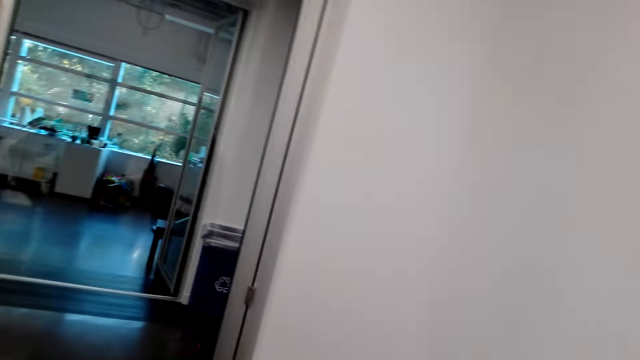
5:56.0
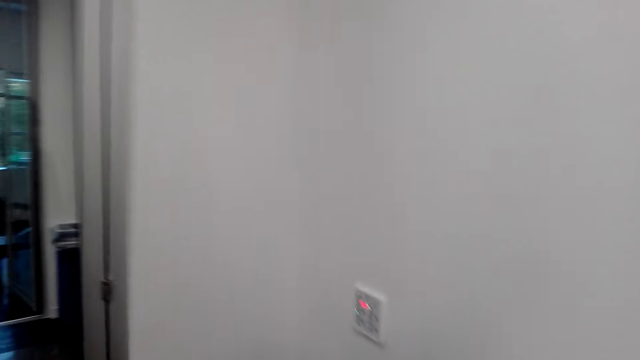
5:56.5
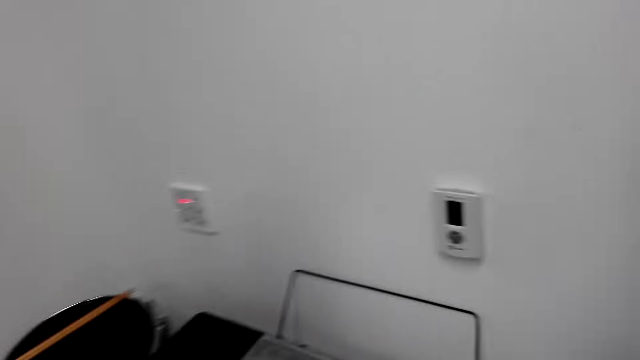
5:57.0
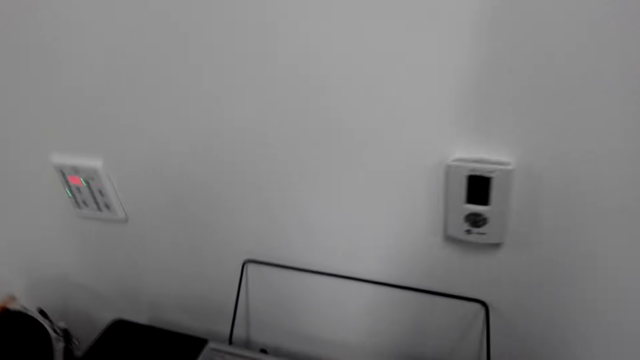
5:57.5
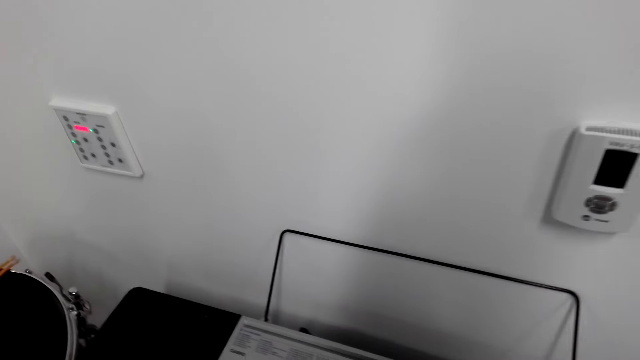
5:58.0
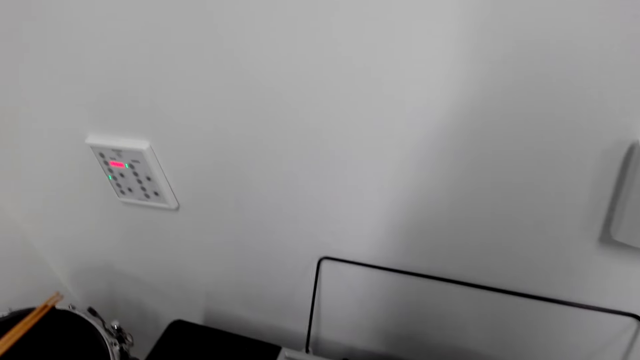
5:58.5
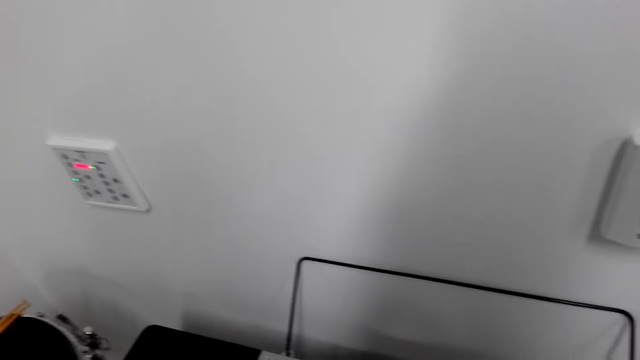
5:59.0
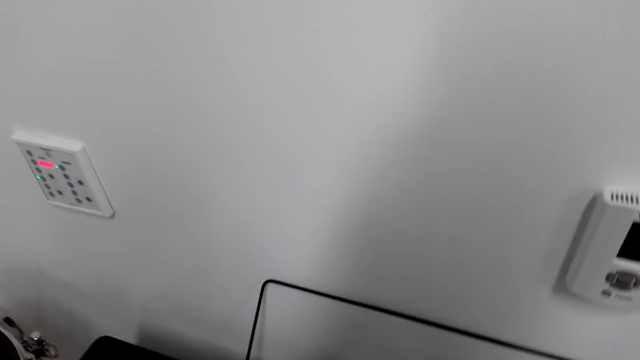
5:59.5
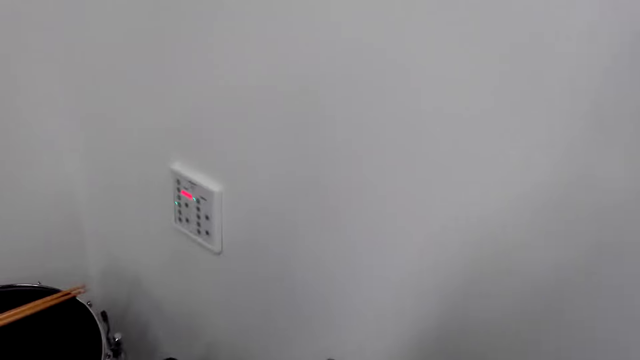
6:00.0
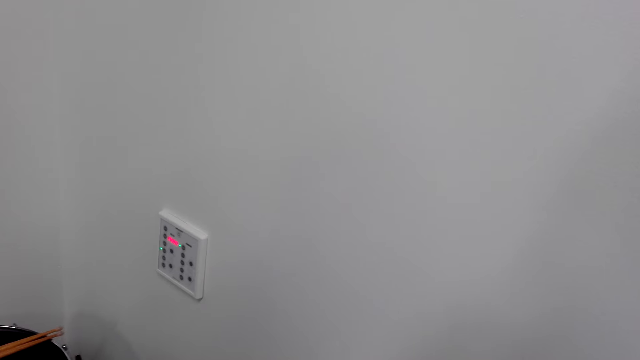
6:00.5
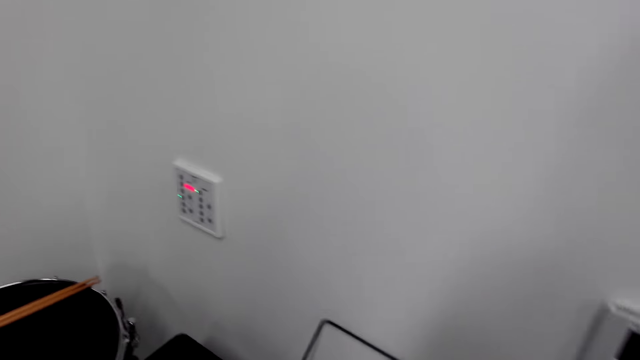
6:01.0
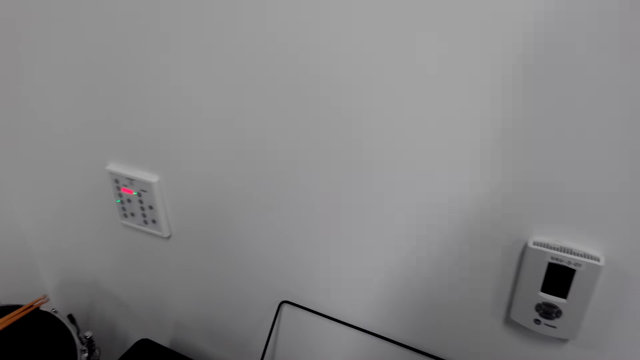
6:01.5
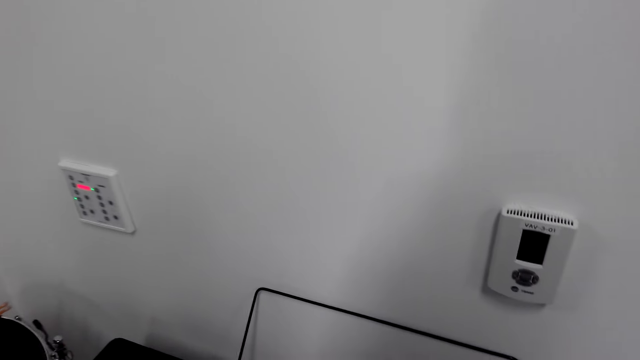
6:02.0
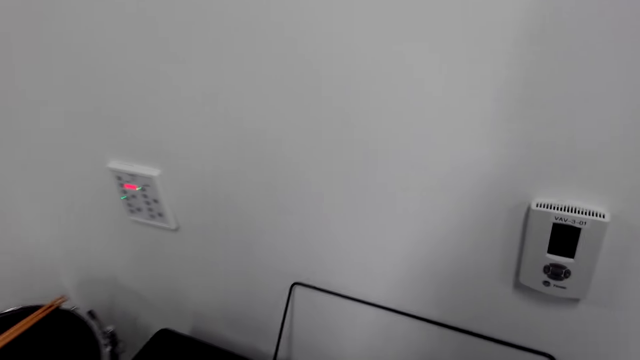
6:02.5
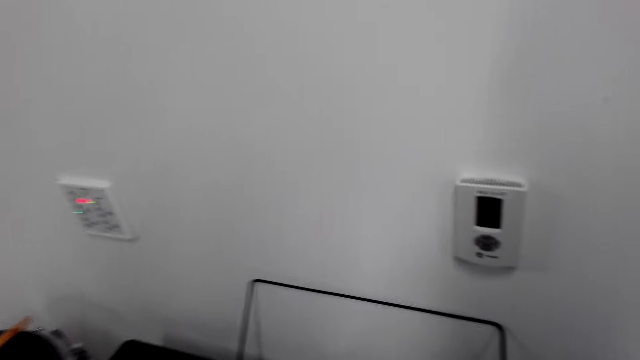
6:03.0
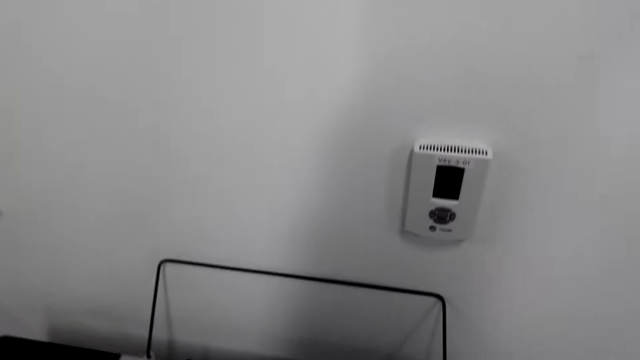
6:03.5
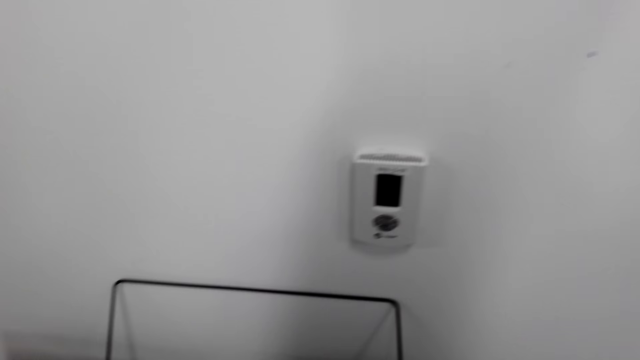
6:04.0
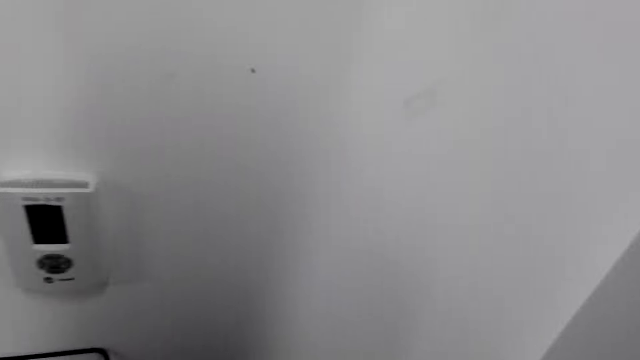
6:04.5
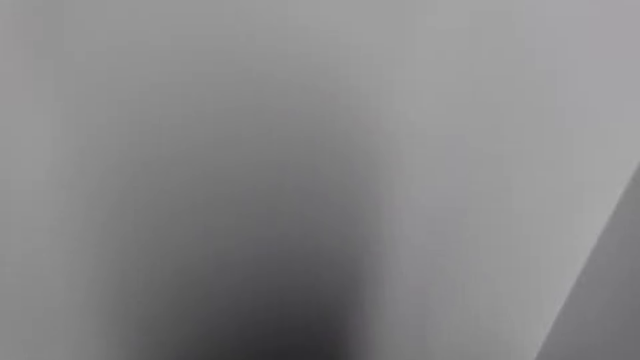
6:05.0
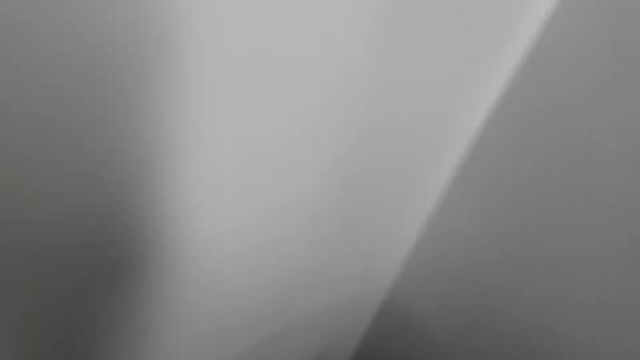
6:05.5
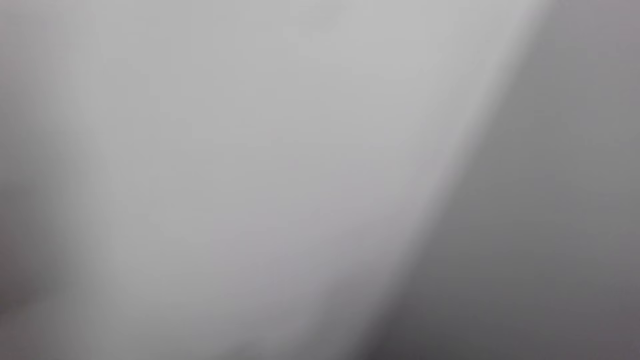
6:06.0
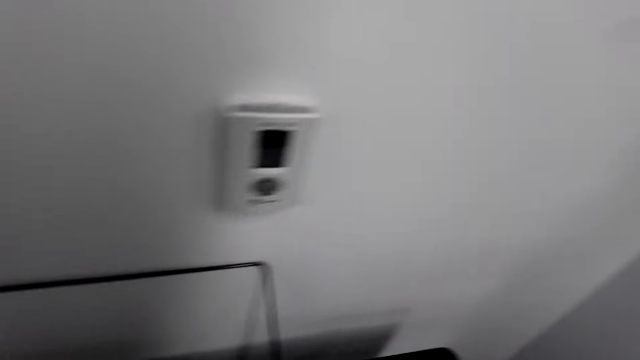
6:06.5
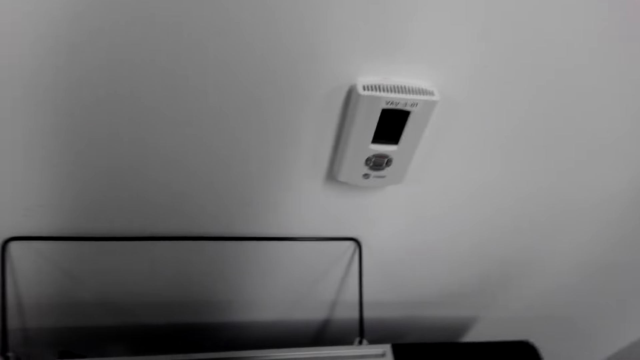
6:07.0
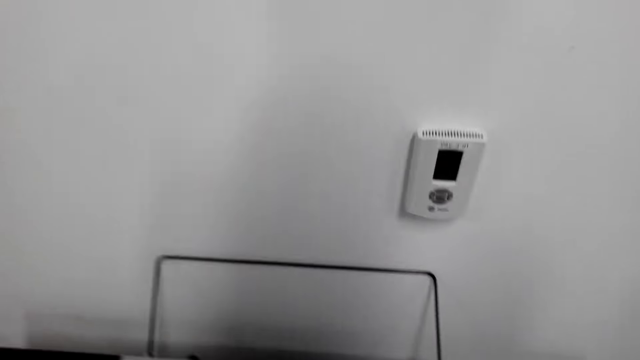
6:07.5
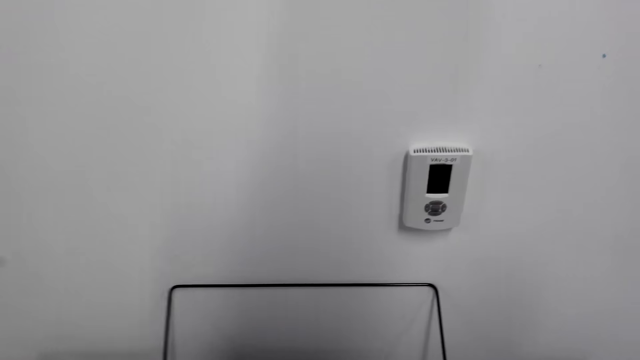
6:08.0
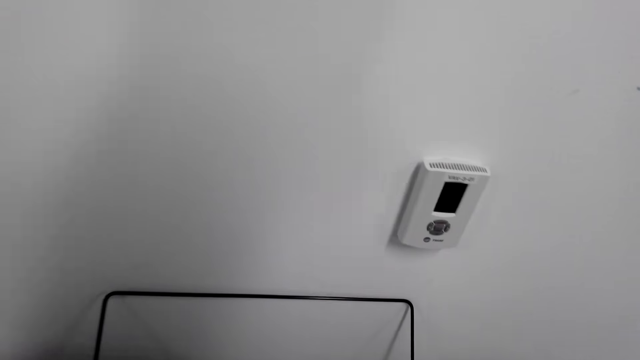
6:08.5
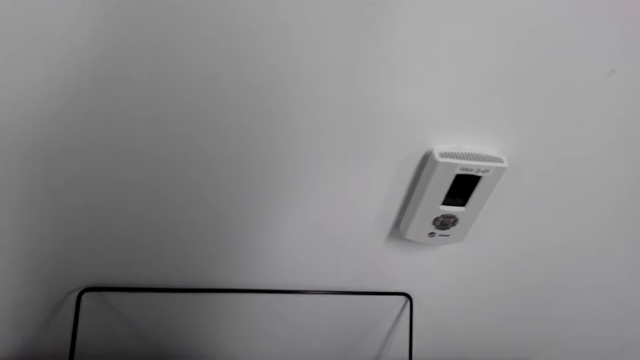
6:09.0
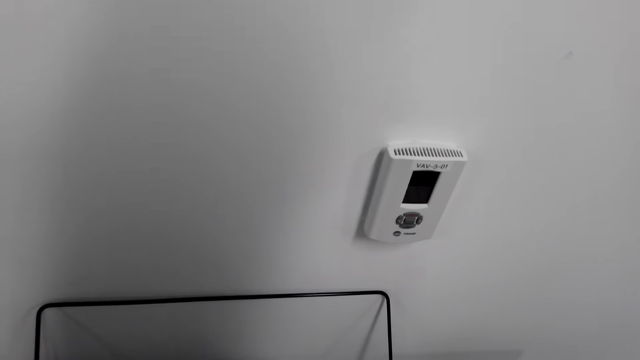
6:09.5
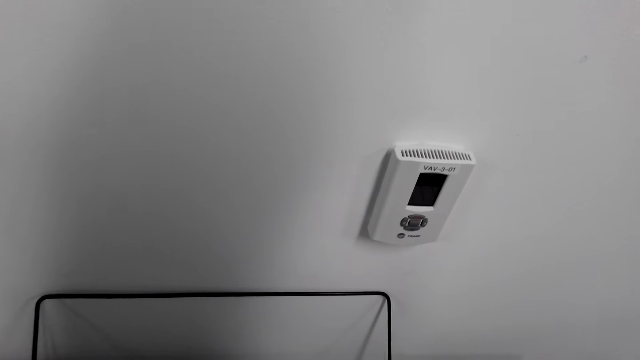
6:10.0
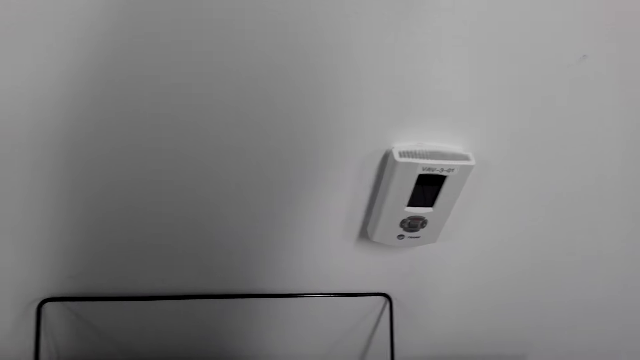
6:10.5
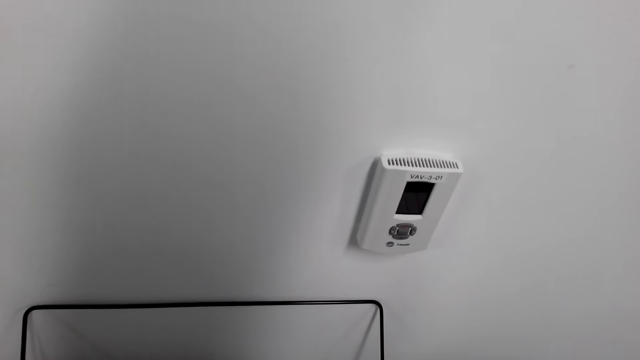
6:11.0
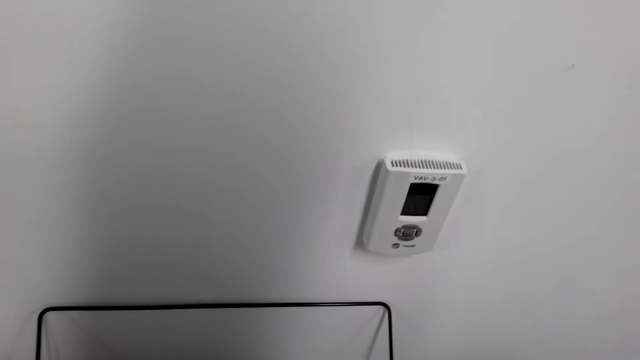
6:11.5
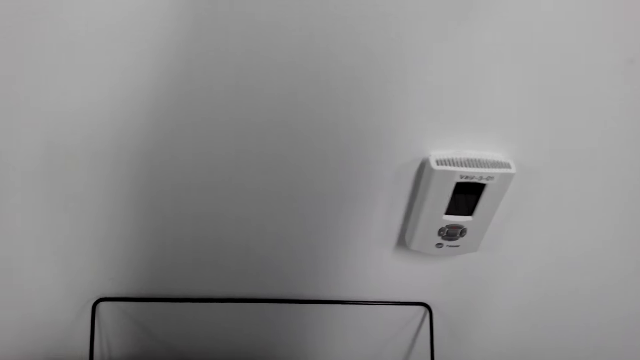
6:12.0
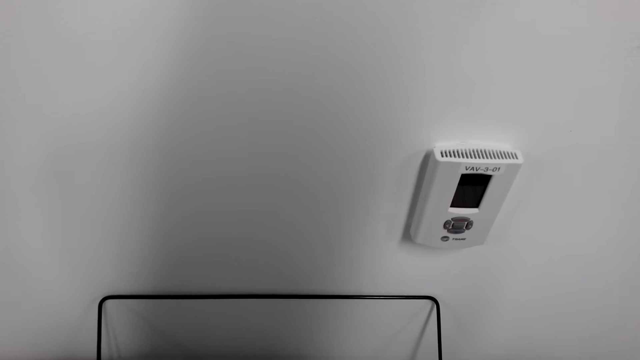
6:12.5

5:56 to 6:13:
The camera wearer plays a piano. They look around, pick up a guitar, move around and look around. They play the piano.

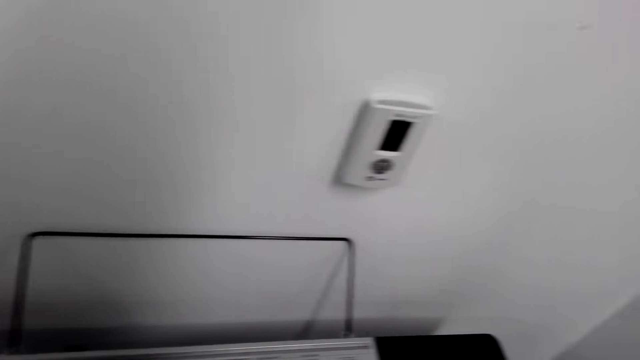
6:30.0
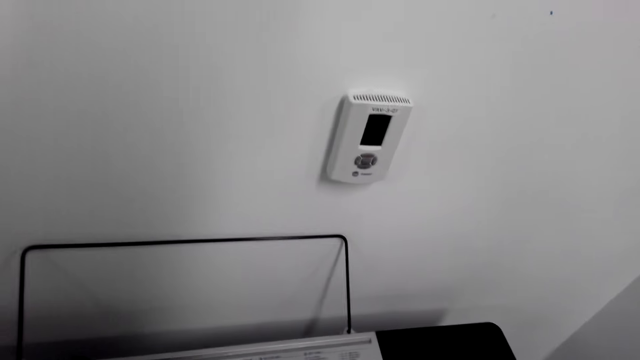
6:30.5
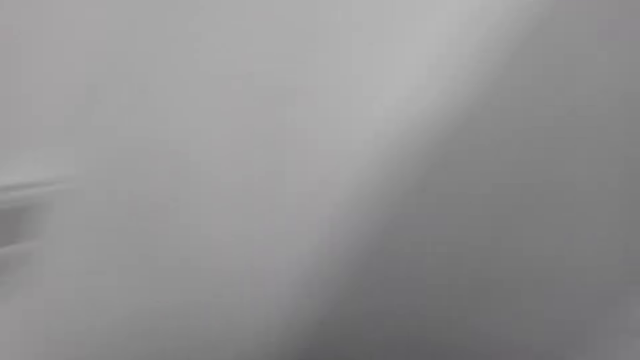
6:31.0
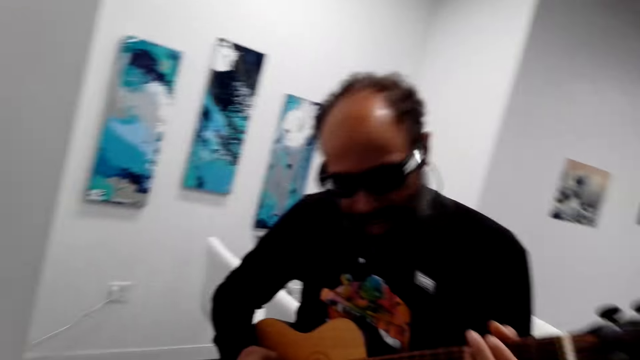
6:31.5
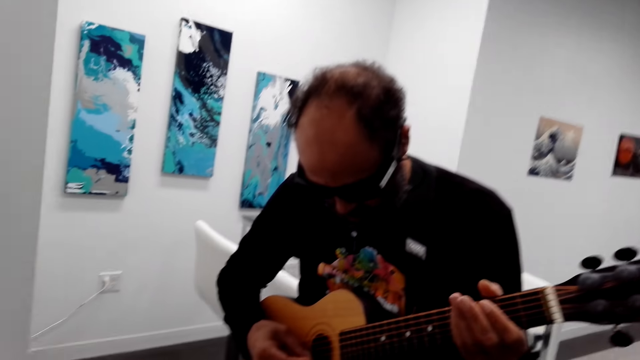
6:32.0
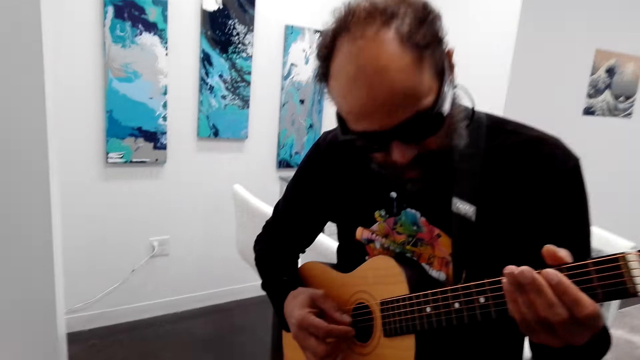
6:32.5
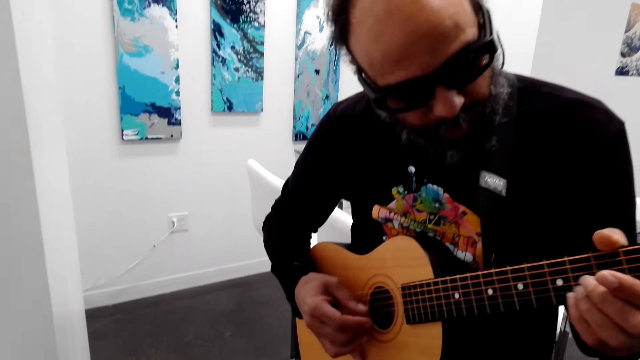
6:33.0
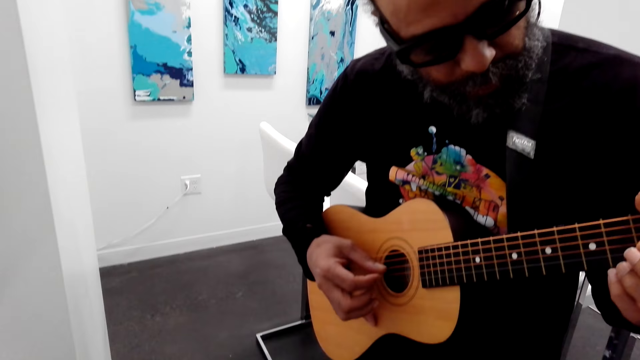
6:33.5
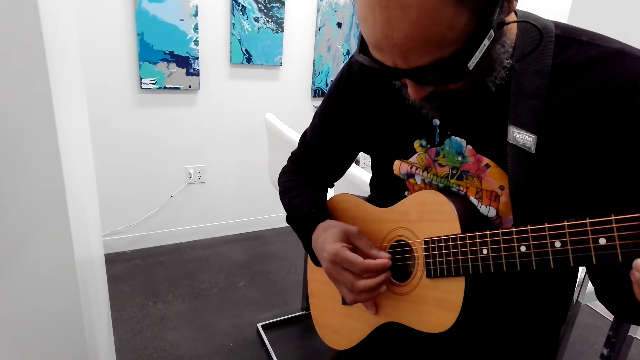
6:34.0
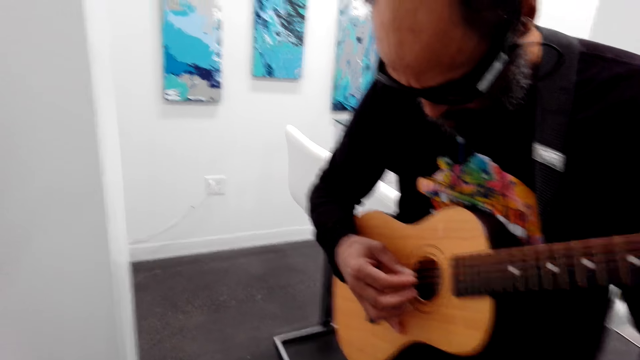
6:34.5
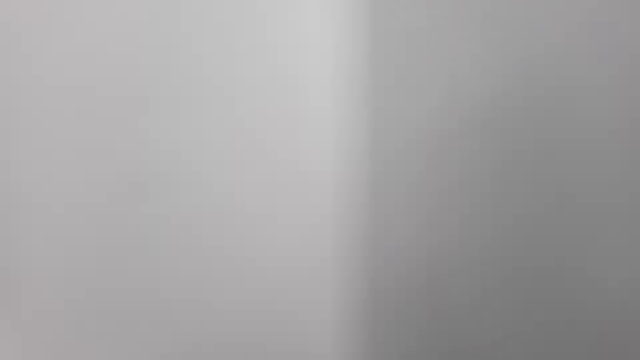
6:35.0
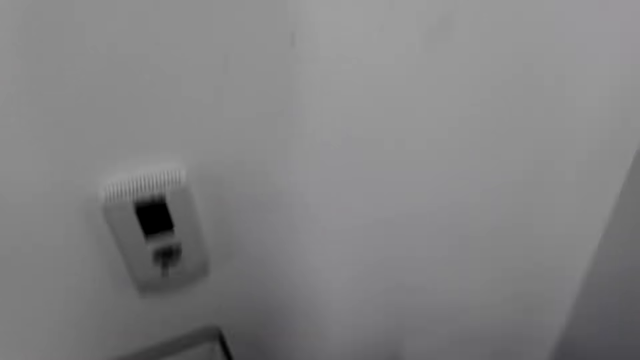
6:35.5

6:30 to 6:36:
A man holds a guitar. The camera wearer looks around. The man plays the guitar.
